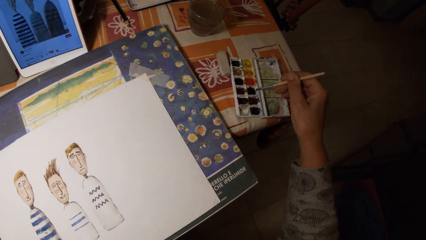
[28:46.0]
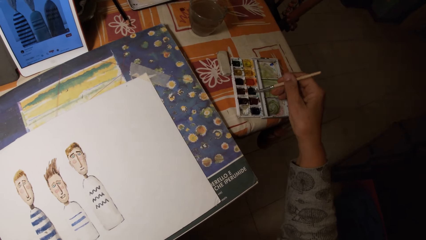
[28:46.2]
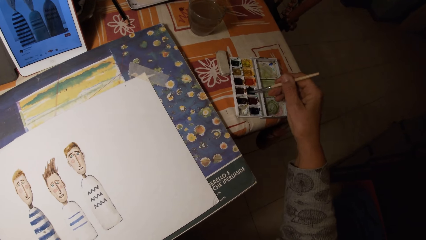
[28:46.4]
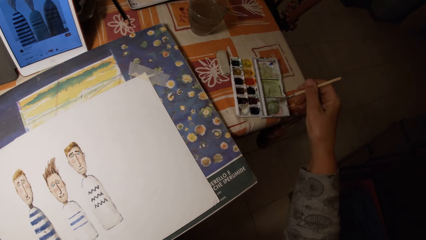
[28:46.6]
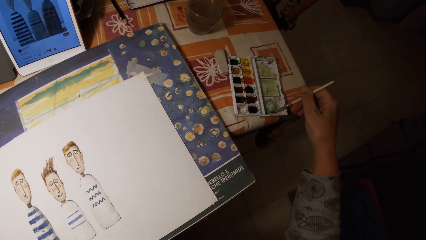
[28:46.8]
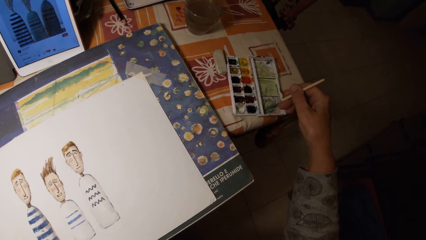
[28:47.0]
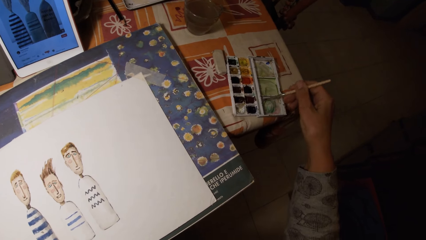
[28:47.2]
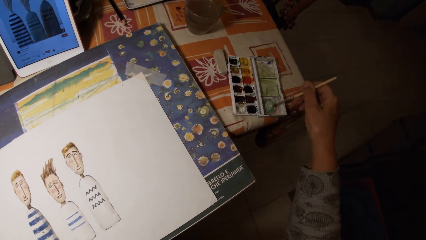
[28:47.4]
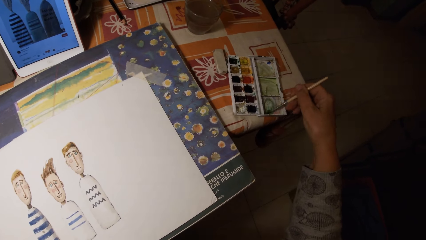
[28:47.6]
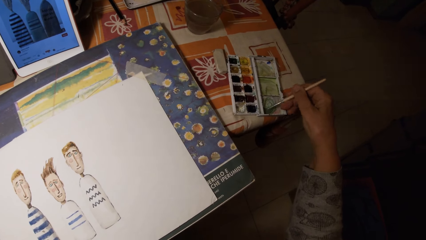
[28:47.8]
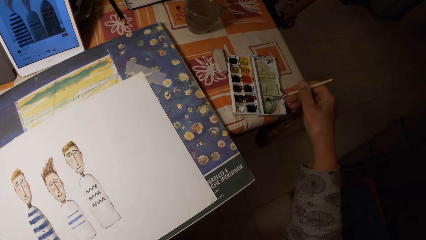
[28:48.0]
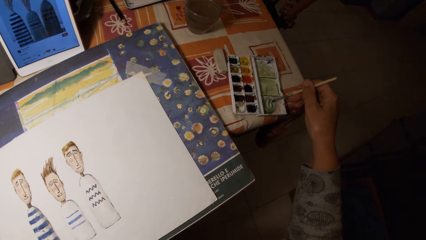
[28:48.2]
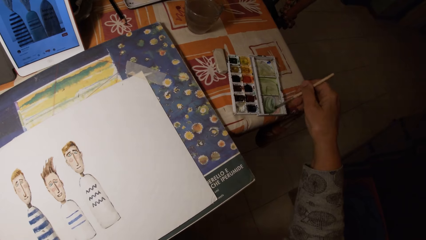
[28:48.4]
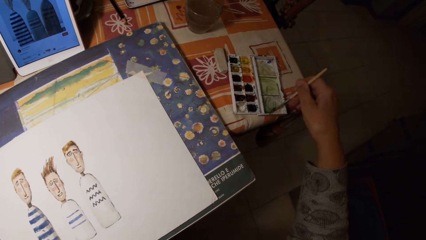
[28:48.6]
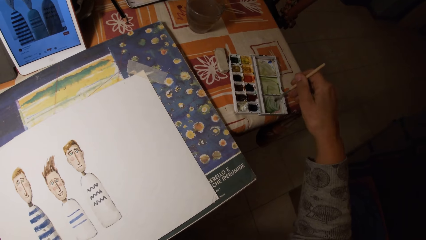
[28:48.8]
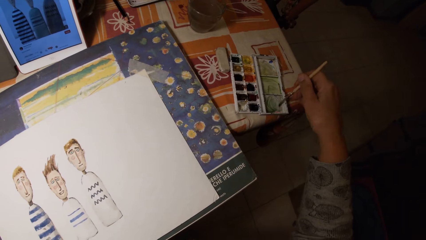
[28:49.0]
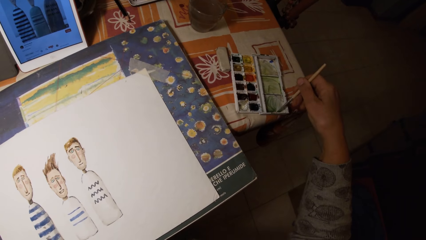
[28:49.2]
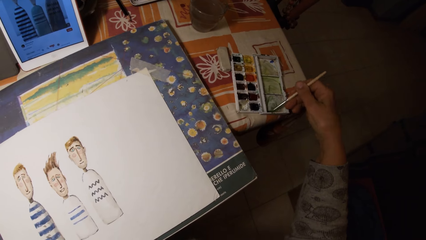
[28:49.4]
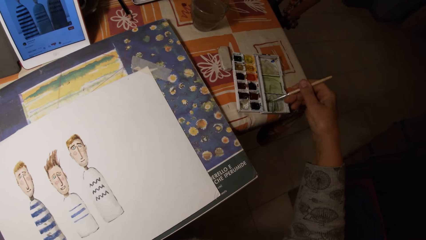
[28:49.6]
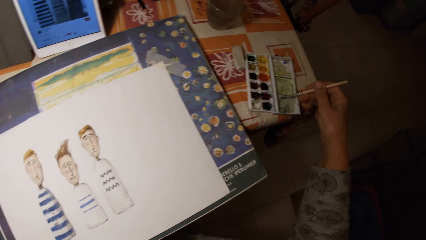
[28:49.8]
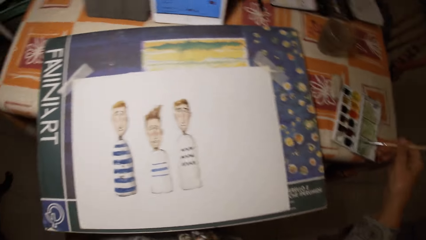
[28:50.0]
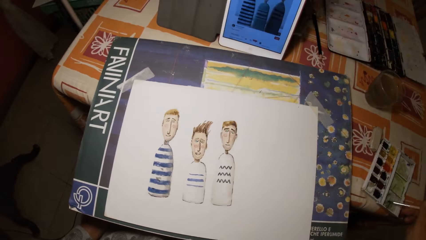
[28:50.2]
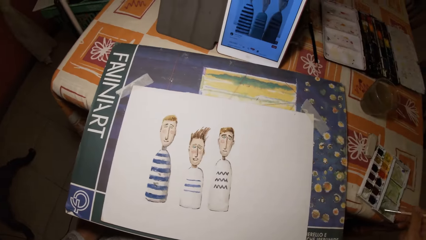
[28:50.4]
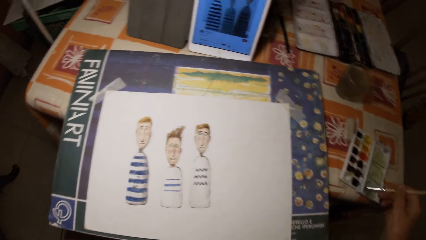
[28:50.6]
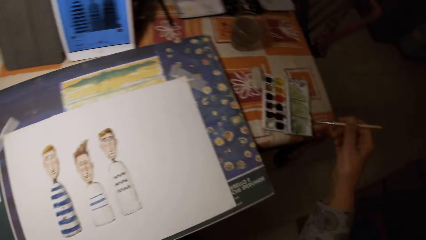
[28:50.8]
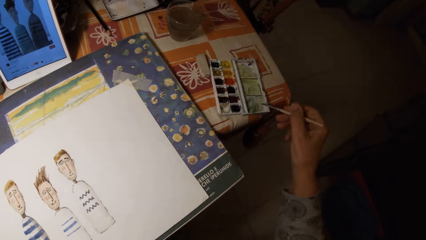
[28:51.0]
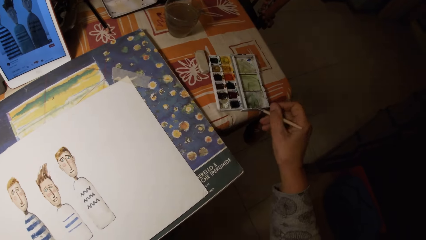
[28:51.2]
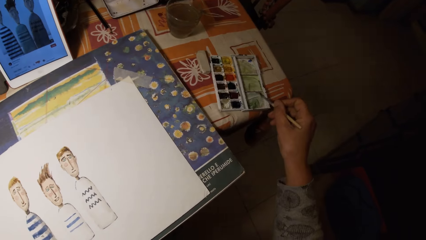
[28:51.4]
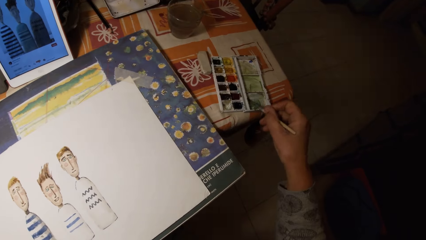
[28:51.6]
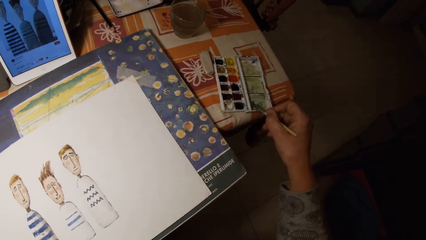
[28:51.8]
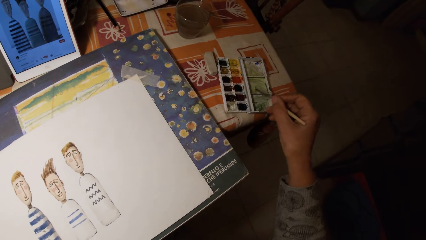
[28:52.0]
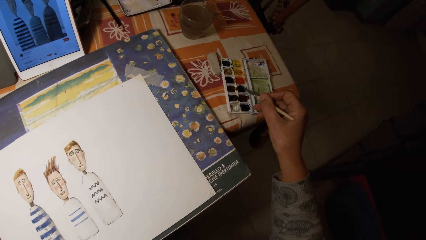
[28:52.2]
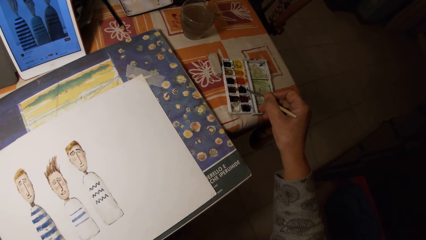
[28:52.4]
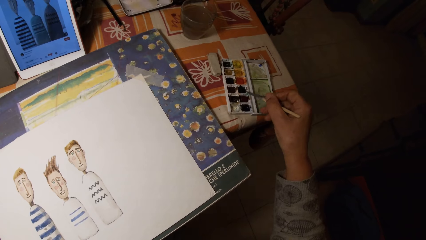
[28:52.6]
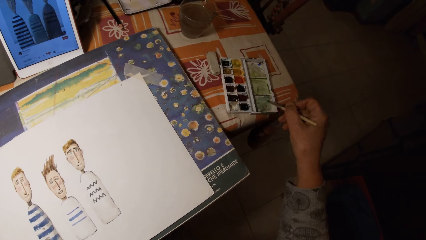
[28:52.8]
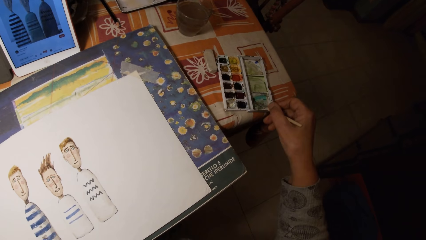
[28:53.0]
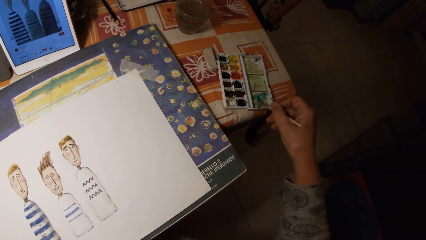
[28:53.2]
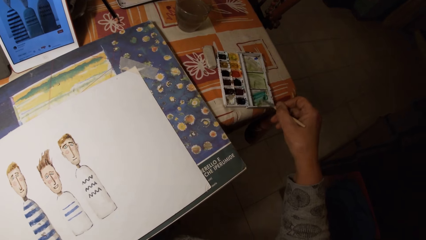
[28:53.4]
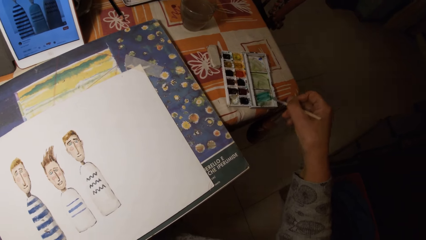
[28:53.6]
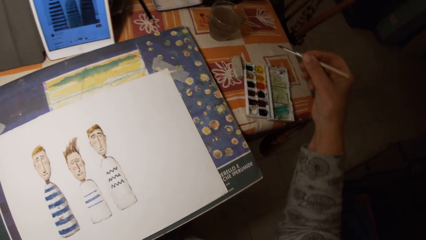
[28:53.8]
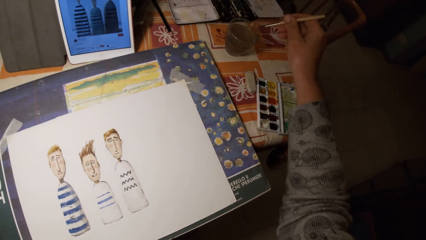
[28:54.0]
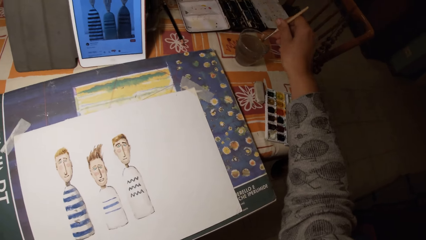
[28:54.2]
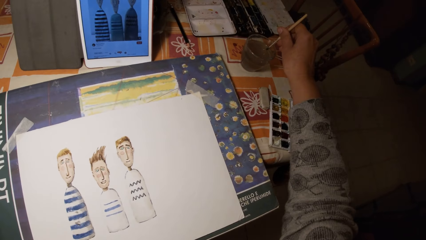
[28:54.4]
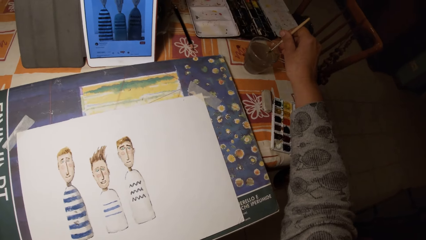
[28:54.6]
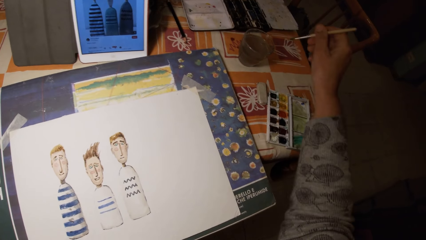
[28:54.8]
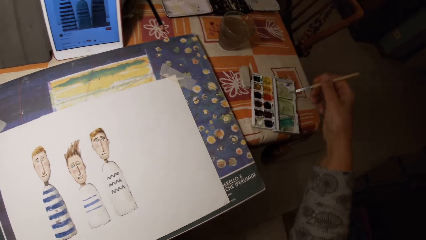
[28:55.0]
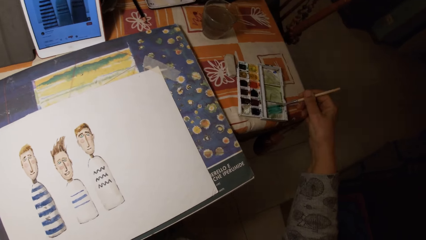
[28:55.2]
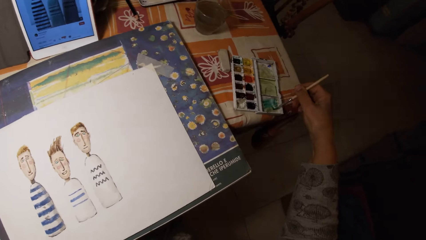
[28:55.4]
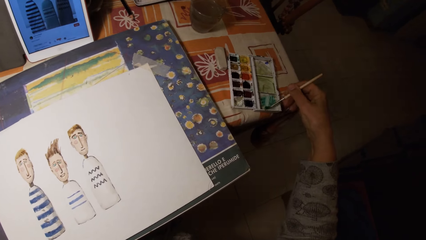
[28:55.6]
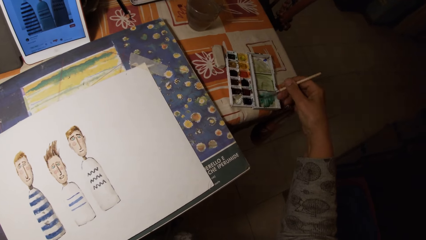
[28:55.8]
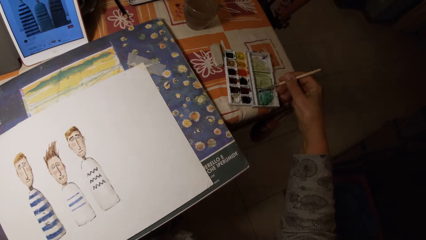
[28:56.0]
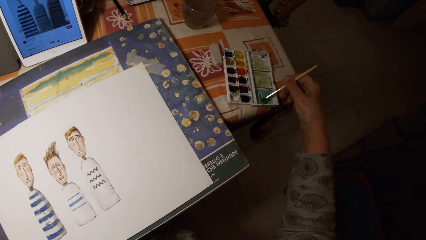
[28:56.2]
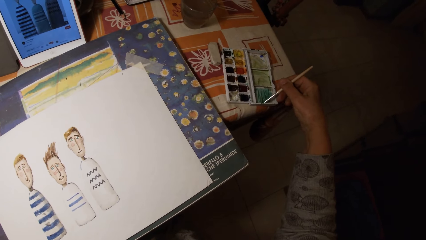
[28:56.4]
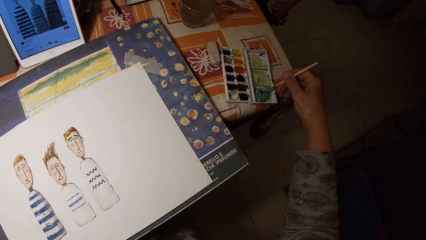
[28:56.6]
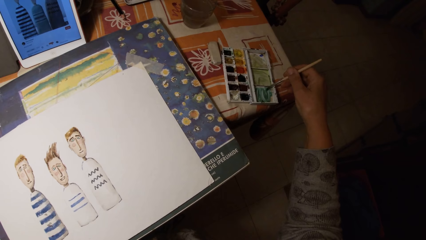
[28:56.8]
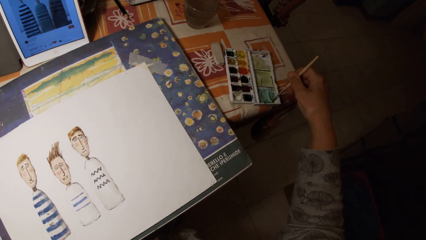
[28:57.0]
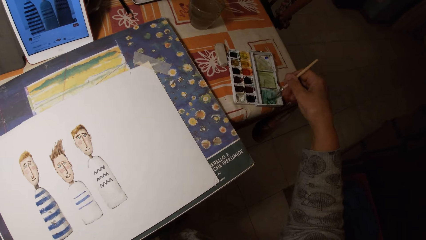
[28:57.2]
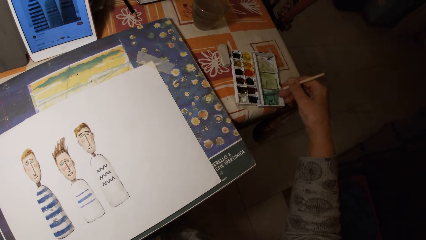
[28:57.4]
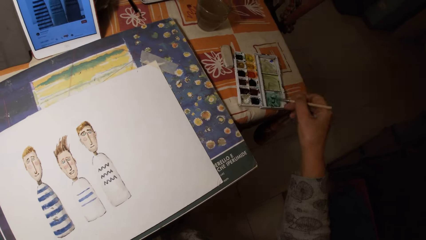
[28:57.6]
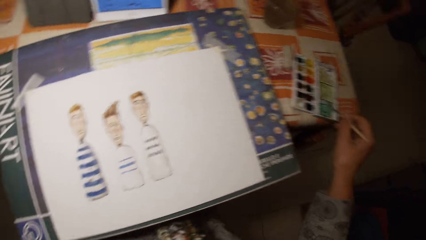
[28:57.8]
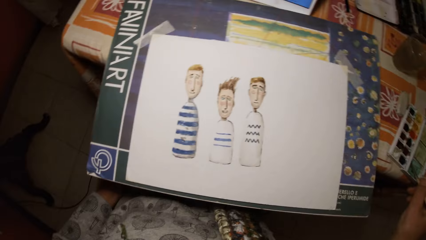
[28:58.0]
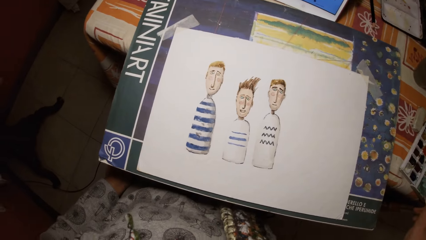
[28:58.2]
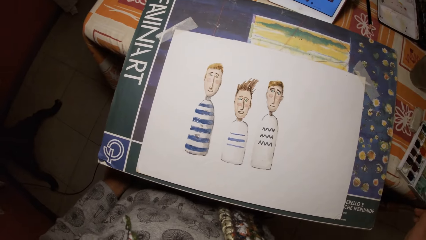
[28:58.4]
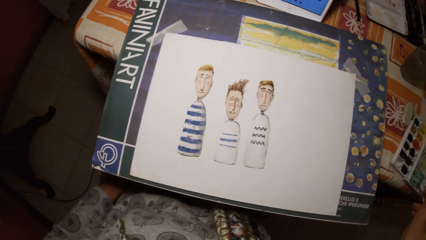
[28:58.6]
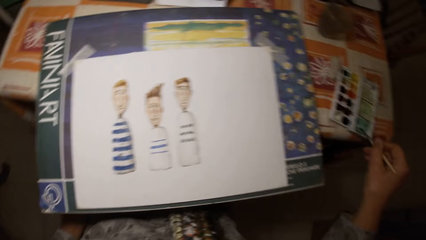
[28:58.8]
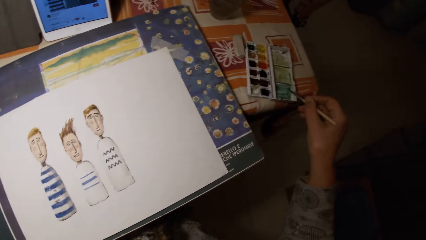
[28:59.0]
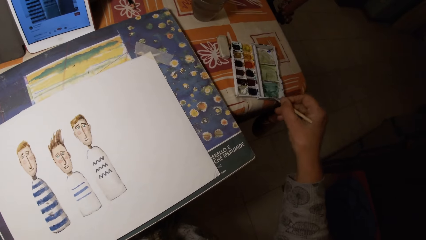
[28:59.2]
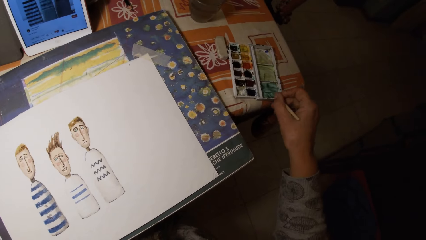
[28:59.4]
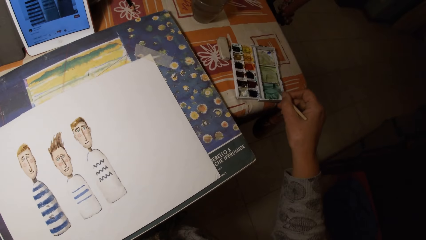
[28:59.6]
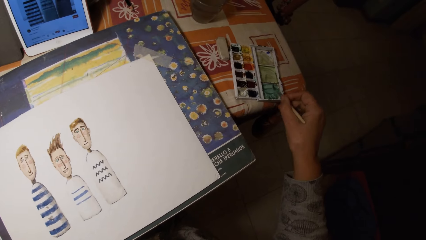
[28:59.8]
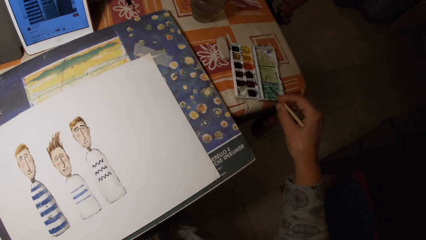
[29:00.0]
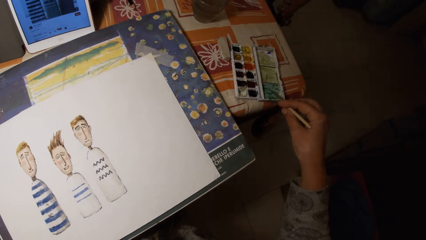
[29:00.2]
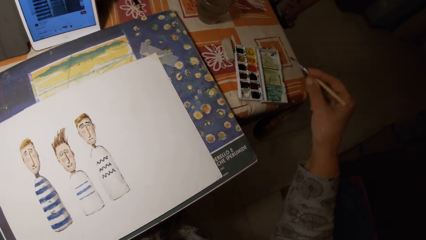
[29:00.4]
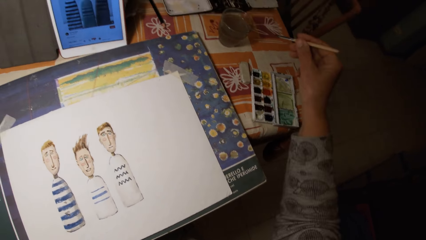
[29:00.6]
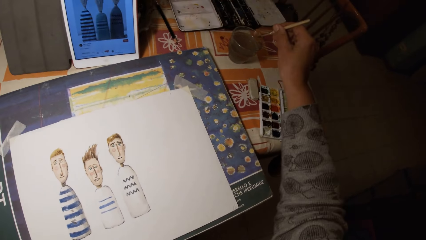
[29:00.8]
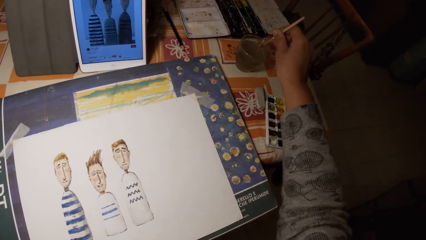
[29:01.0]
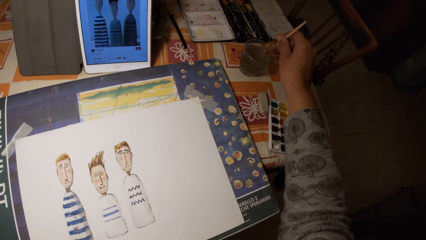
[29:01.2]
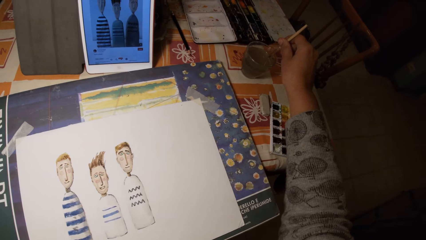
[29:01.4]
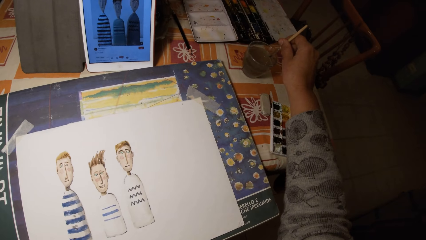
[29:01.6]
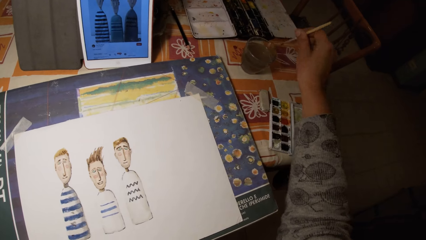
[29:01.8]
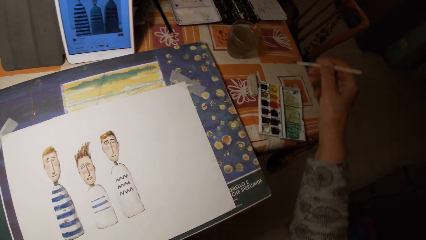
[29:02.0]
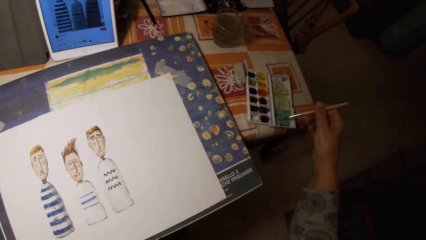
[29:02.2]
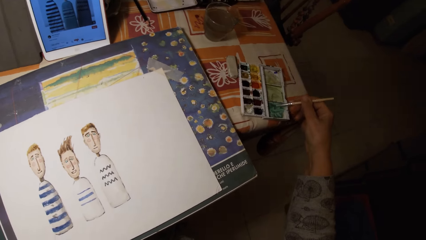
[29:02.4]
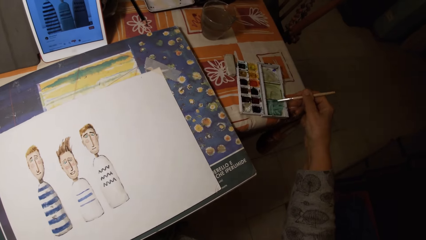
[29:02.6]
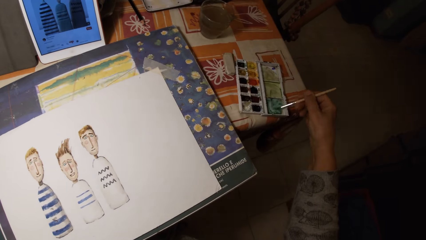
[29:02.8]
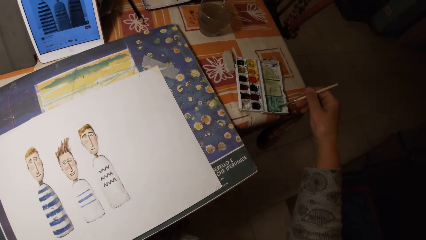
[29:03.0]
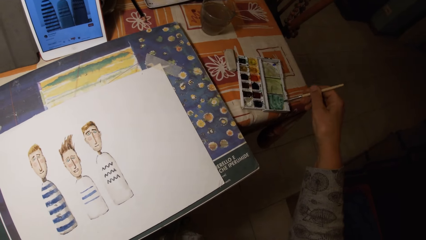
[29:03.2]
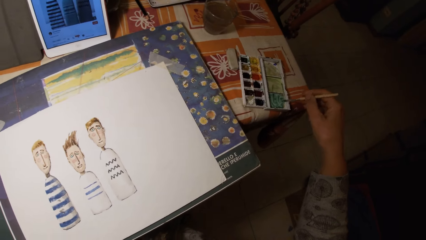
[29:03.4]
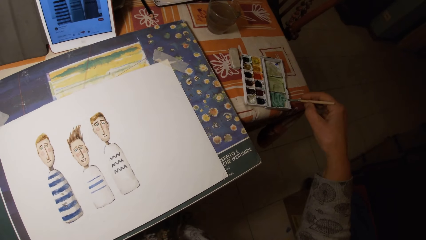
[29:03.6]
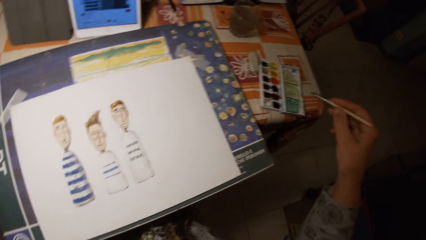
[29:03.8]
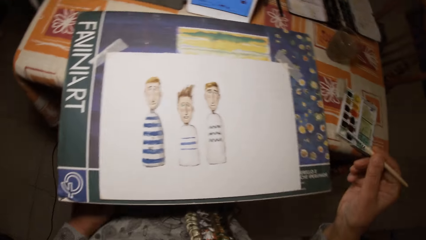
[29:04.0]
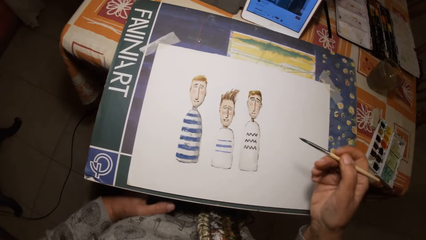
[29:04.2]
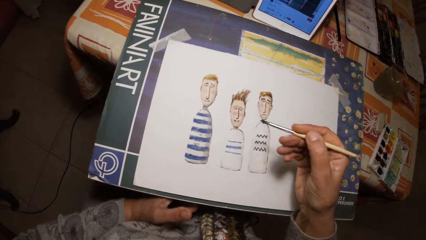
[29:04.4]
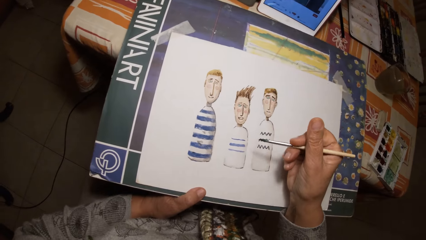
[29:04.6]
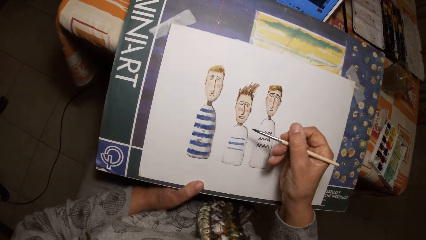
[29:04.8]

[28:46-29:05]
The camera wearer dips the brush in his right hand in the paint palette on the table. He paints the paint palette cover with the brush in his right hand. He rubs the paint brush on the paint palette. He dips the brush in his right hand in the paint palette on the table. He paints the paint palette cover with the brush in his right hand. He dips the brush in his right hand in a cup of water on the table. He paints the paint palette cover with the brush in his right hand. He rubs the paint brush on the paint palette. He looks at the pictures. He rubs the paint brush on the paint palette. He dips the brush in his right hand in the cup of water on the table. He paints the paint palette cover with the brush in his right hand. He rubs the paint brush on the paint palette. He adjusts the drawing board with his left hand.
